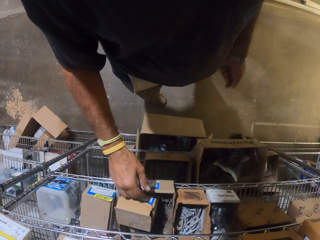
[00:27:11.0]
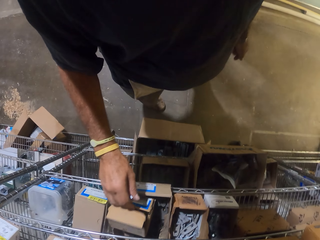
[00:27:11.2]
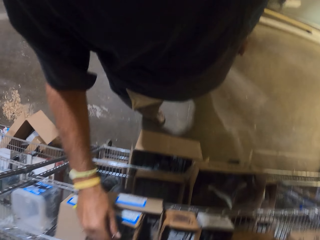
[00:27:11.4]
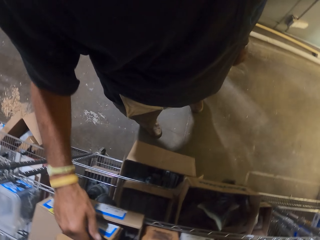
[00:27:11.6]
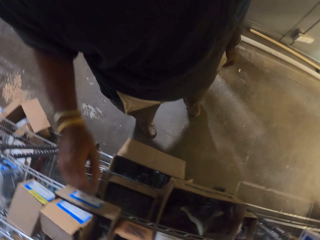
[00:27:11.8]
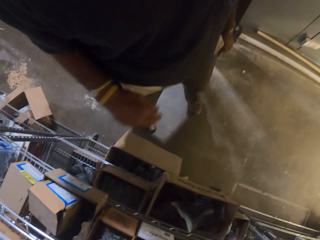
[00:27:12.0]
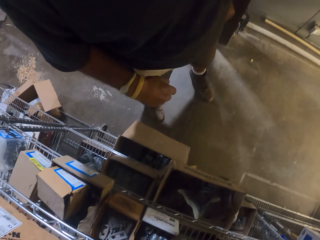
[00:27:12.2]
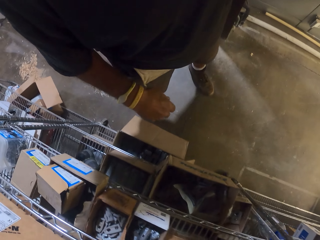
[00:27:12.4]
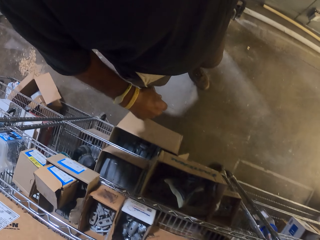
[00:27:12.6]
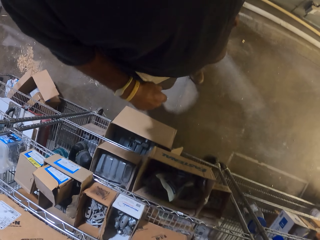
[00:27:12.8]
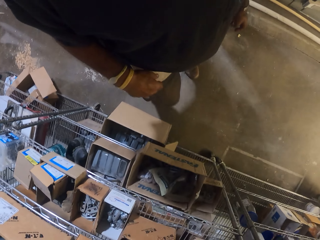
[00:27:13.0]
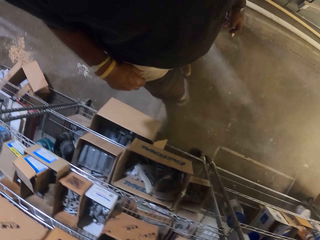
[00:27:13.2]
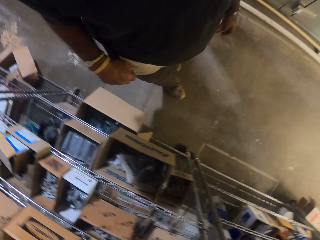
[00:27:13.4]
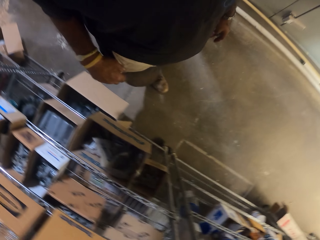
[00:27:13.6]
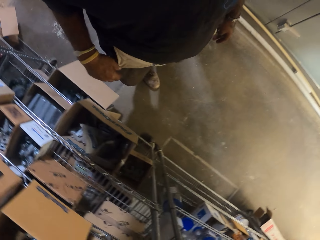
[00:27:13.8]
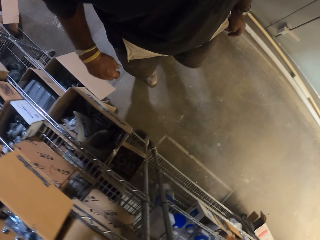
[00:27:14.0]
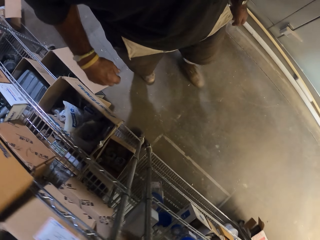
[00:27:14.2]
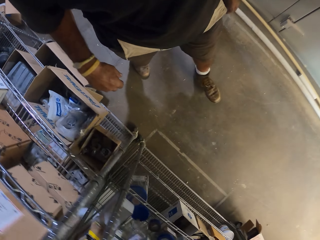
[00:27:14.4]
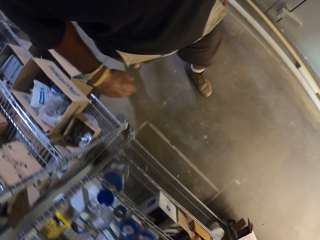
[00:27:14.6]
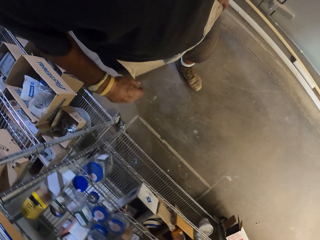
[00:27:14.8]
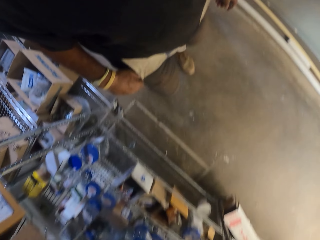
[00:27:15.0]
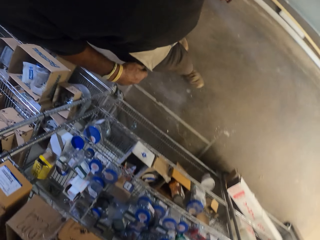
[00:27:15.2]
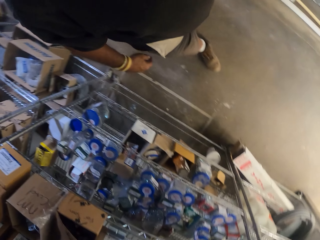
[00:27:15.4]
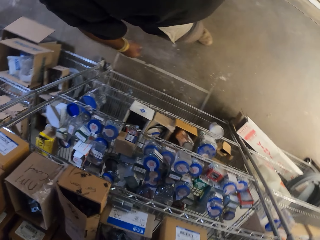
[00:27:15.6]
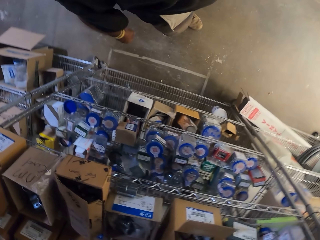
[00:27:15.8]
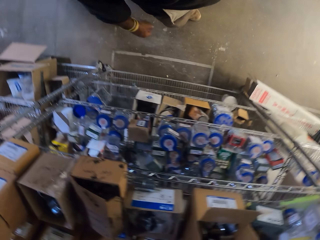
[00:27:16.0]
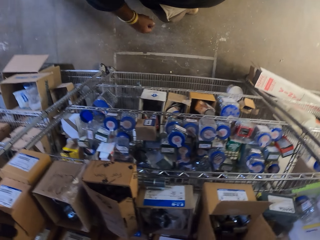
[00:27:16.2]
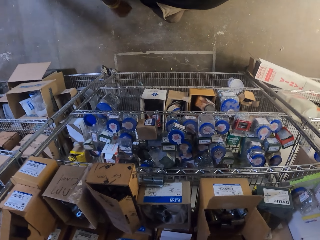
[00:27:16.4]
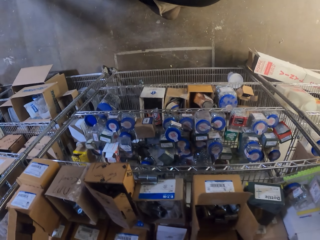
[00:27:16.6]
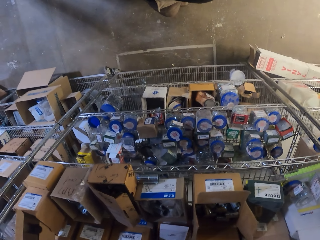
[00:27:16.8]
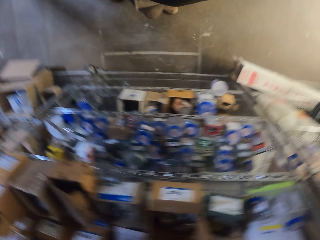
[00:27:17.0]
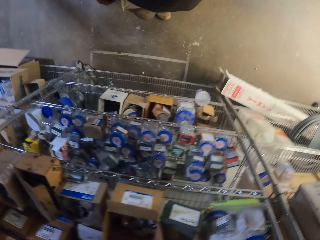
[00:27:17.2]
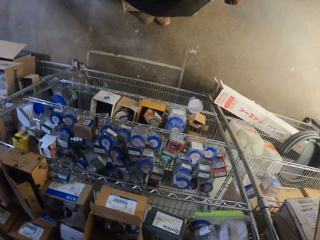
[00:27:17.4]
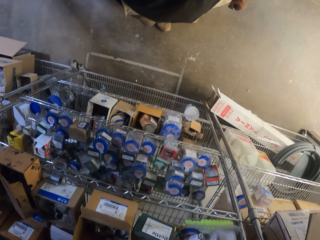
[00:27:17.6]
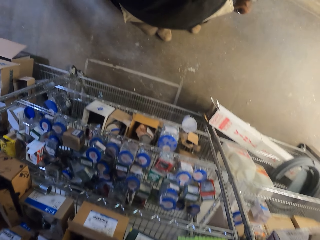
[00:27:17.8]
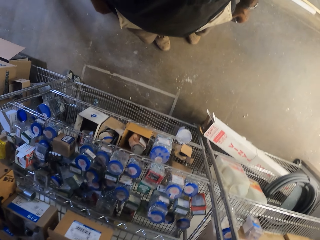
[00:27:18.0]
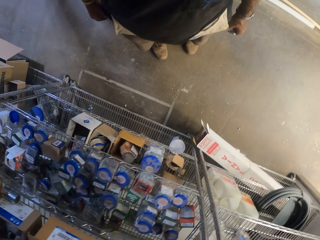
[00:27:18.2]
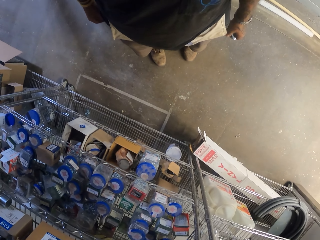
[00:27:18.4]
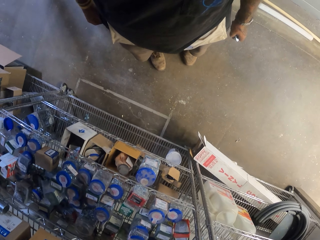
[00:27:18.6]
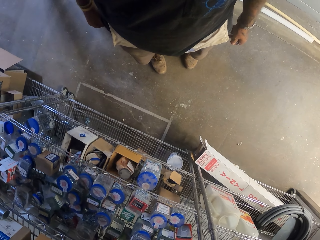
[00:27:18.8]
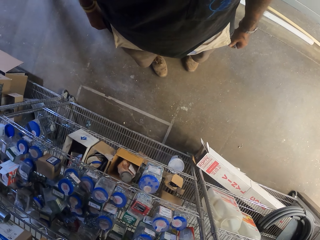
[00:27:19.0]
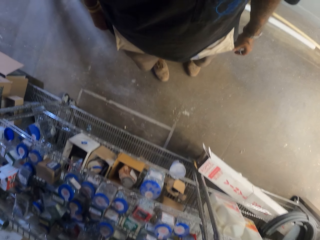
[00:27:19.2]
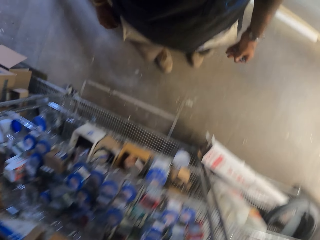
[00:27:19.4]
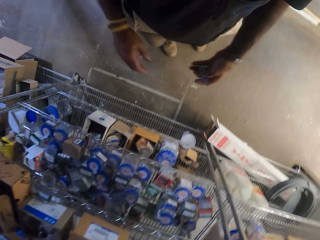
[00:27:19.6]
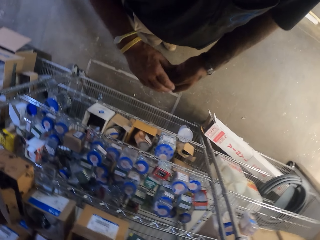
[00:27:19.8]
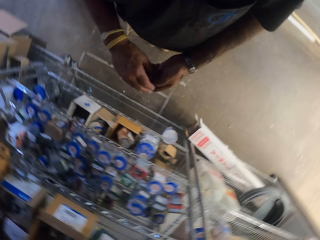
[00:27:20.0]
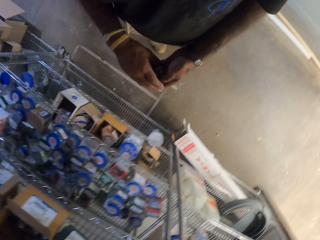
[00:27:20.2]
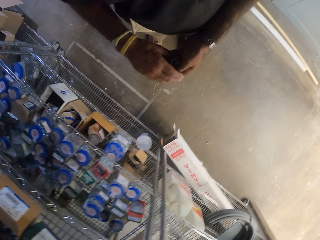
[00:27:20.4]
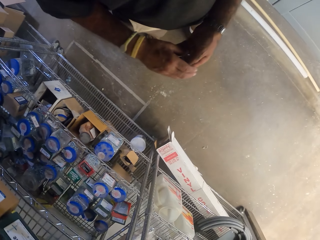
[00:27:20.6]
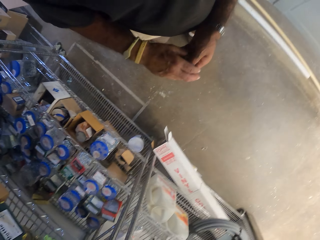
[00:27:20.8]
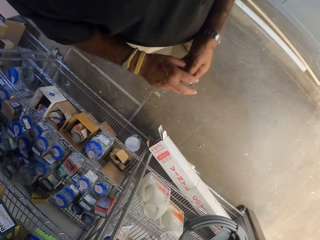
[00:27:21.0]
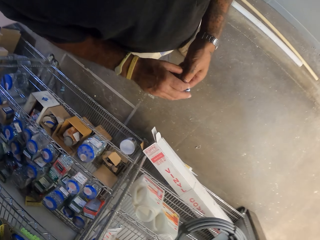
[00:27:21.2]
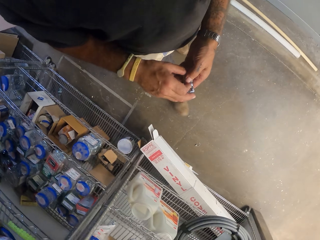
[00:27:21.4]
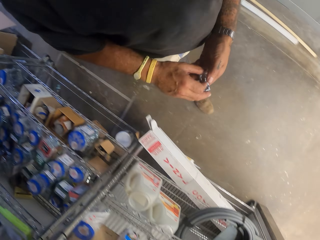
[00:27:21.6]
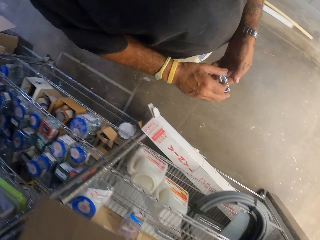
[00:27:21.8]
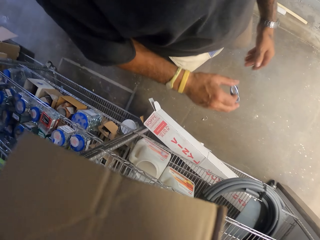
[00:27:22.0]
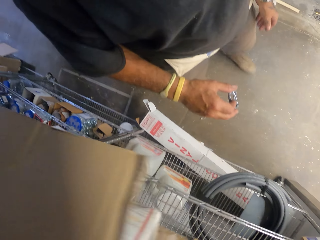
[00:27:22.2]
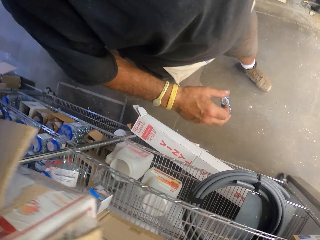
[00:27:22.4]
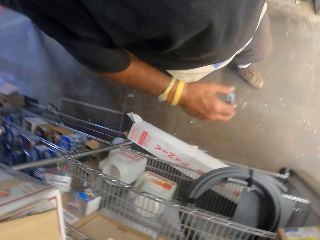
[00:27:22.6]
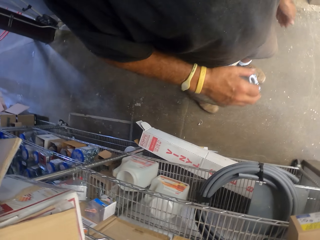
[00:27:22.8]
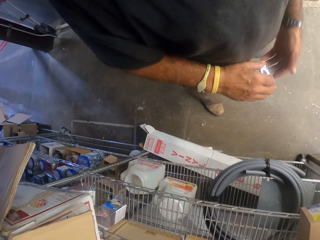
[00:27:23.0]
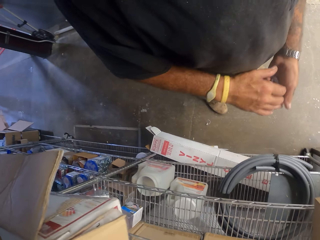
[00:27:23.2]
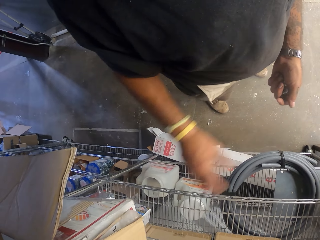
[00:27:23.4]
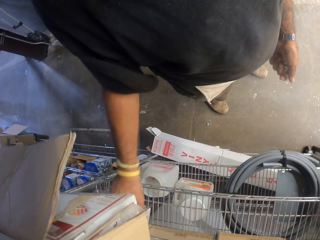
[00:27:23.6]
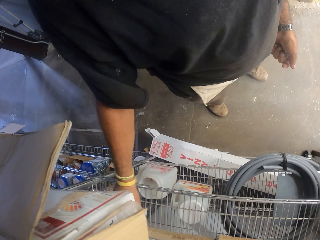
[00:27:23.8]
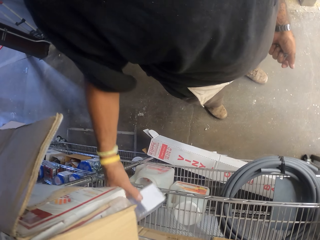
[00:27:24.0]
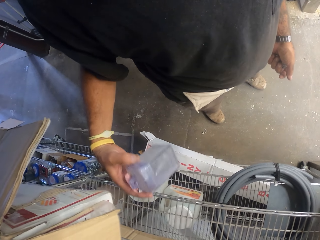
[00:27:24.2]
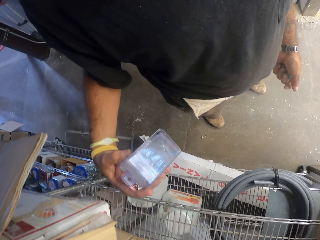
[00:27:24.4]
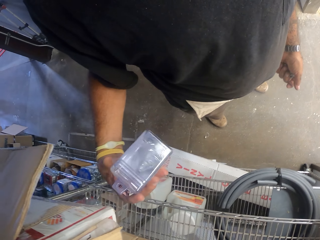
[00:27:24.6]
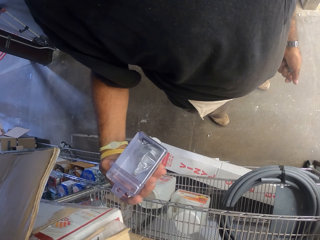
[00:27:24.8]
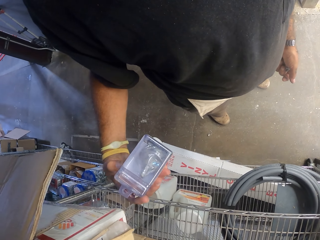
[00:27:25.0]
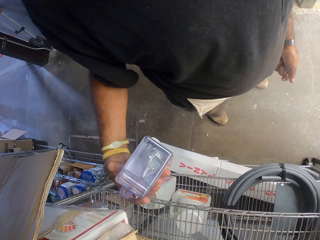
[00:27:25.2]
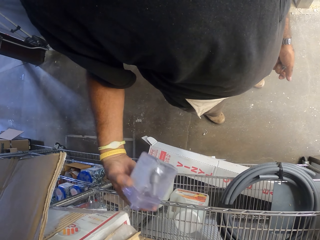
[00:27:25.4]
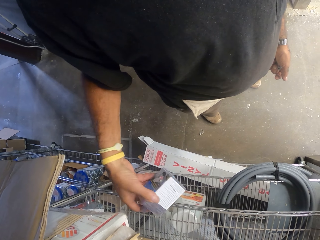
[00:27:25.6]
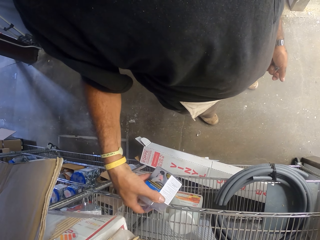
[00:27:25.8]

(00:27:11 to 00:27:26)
The camera wearer returns the pipe holder on the box. They walk around. They stop and look around. They hold the pipe holder. They walk around. They stop. They pick up a container. They check something from the shelf. They stare at the container.

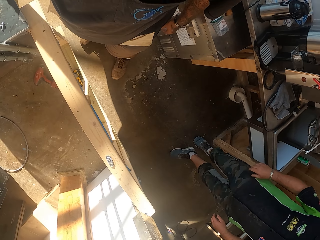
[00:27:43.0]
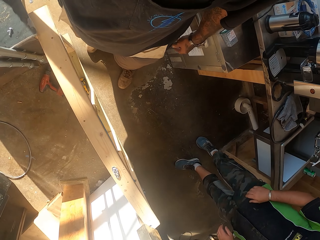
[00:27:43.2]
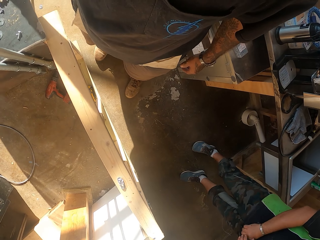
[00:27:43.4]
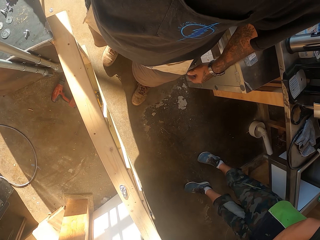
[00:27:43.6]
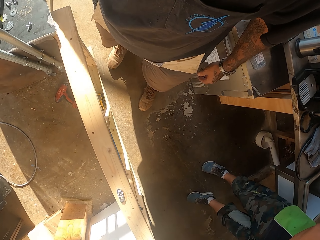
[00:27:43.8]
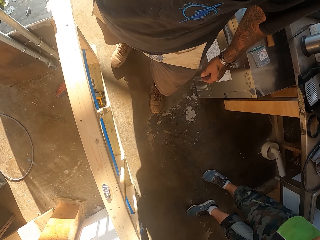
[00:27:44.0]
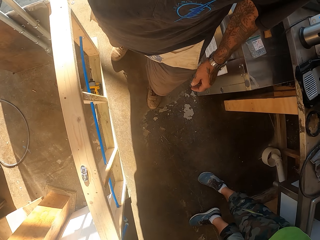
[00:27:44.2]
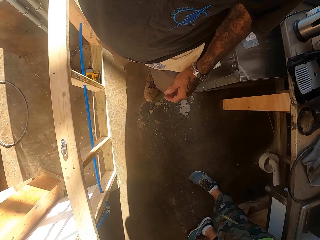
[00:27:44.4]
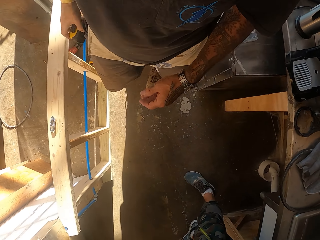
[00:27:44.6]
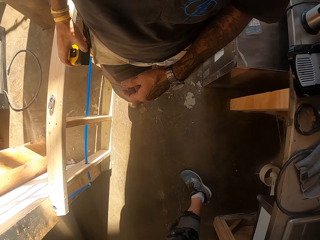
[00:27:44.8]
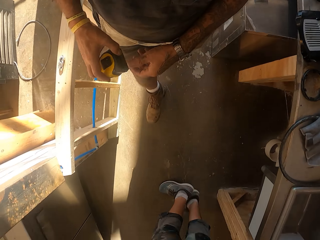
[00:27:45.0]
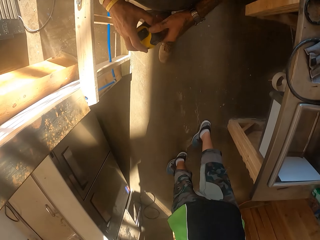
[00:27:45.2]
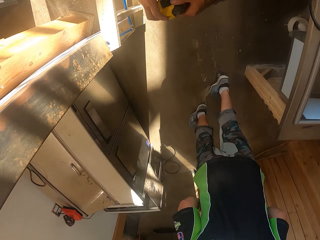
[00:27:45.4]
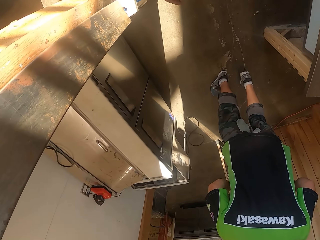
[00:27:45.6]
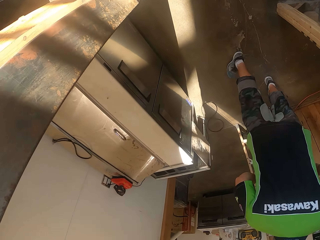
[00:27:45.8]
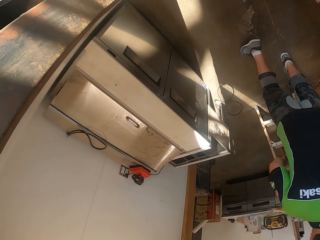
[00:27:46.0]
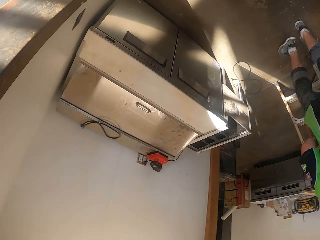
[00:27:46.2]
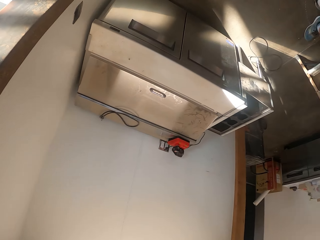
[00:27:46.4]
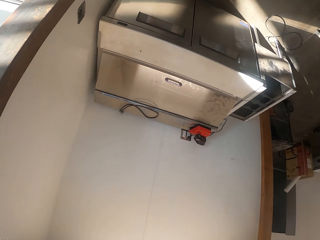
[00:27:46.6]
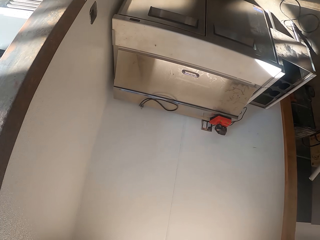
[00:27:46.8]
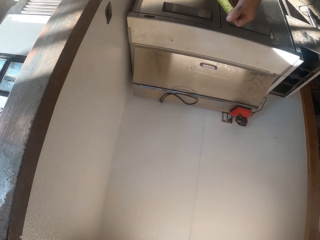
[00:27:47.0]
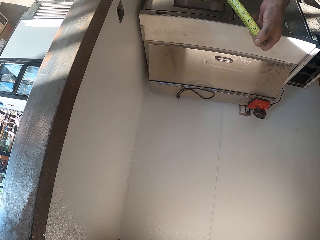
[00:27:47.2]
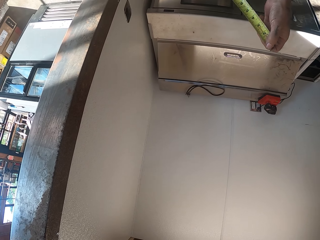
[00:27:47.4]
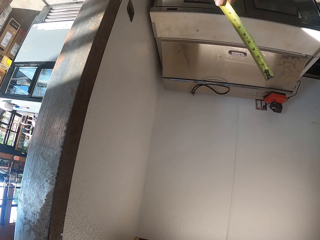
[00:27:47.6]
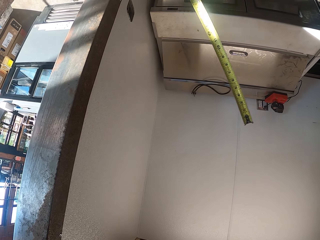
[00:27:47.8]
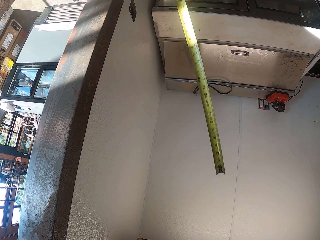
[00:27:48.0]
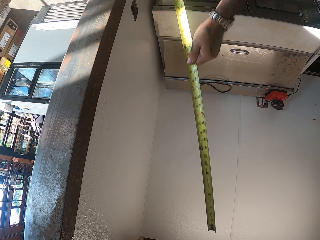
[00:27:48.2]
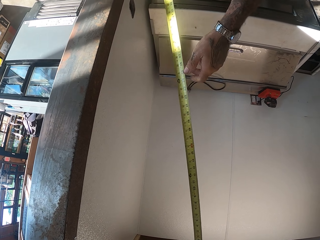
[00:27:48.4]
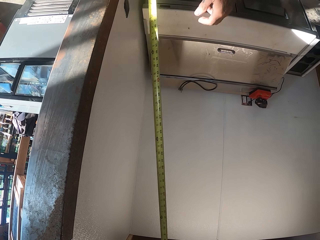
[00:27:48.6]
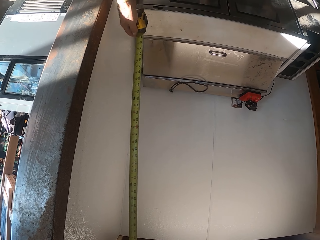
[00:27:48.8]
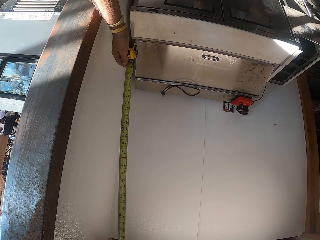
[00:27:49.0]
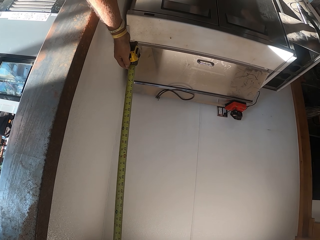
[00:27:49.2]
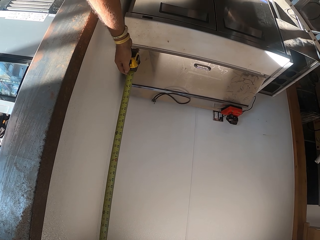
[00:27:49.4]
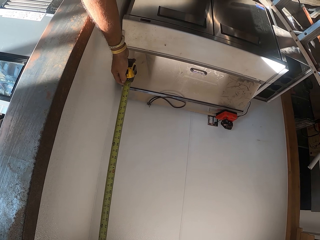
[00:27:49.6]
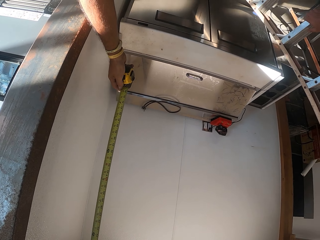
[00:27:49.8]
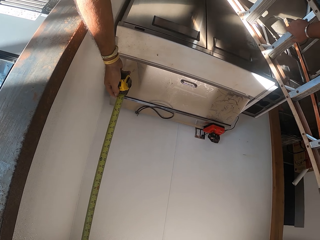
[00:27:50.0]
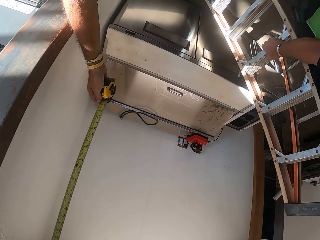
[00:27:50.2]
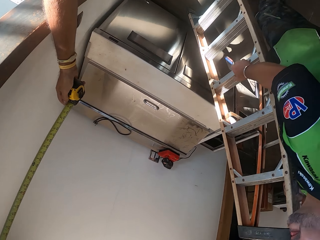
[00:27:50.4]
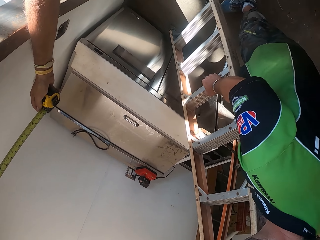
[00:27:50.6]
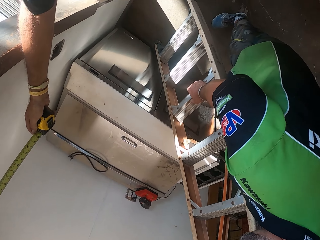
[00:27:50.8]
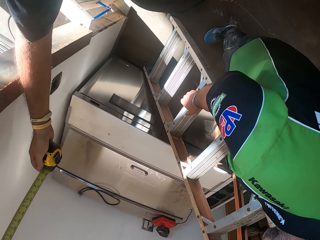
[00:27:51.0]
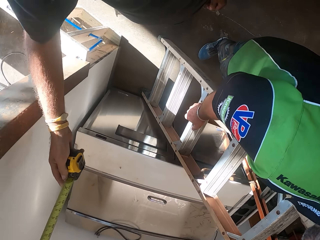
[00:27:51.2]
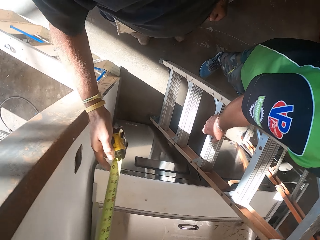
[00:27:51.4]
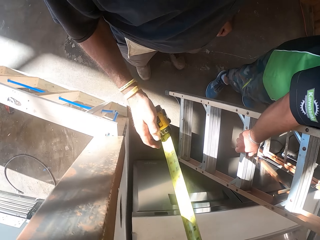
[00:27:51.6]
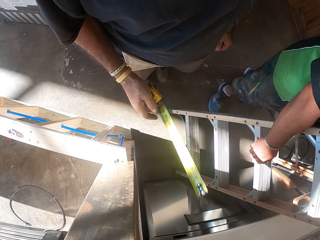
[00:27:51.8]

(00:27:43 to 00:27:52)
The camera wearer picks up a tape measure. They walk in the workshop. They look around. They stretch the tape measure. They measure a wall with the tape measure.
